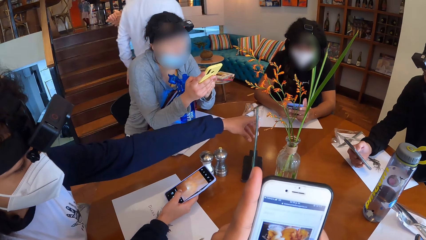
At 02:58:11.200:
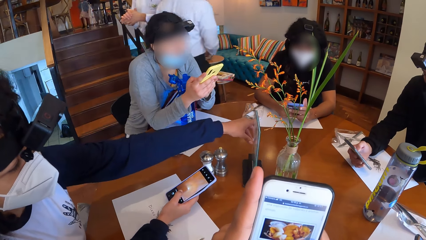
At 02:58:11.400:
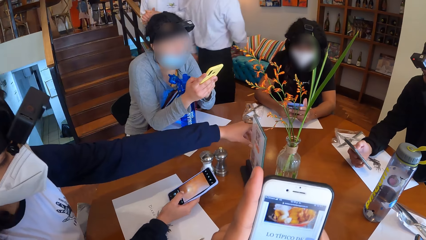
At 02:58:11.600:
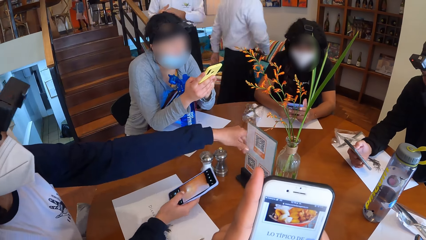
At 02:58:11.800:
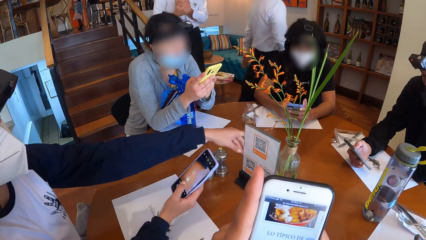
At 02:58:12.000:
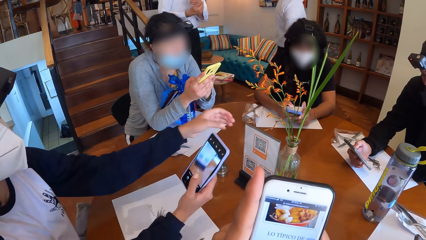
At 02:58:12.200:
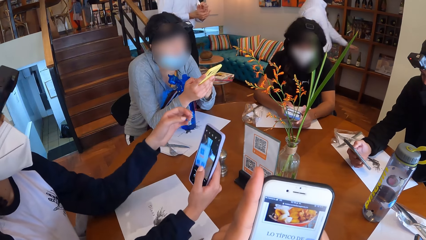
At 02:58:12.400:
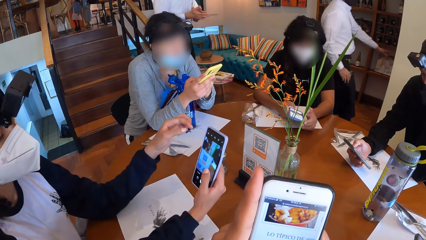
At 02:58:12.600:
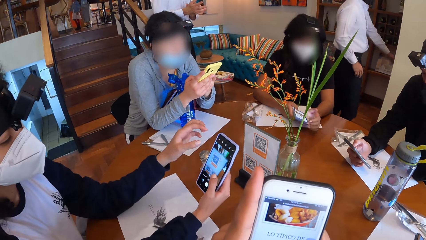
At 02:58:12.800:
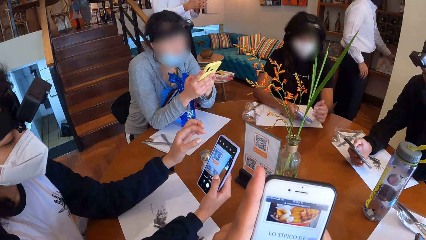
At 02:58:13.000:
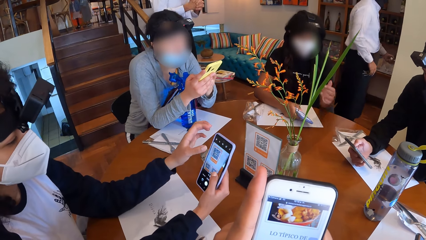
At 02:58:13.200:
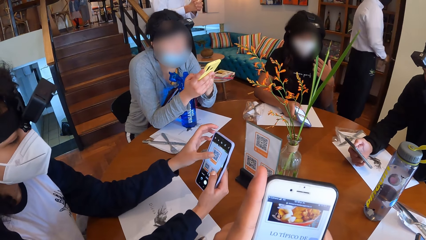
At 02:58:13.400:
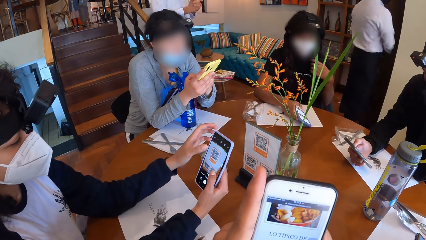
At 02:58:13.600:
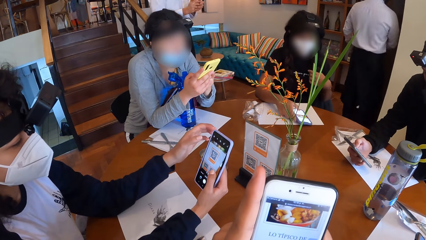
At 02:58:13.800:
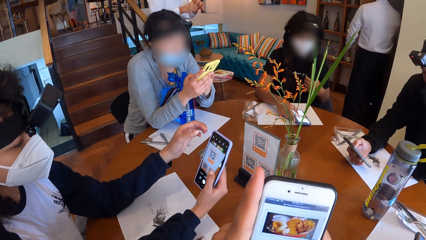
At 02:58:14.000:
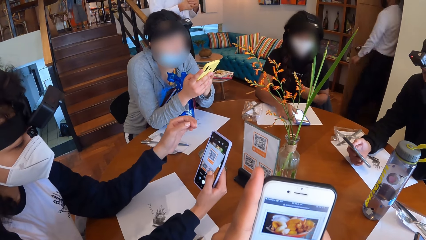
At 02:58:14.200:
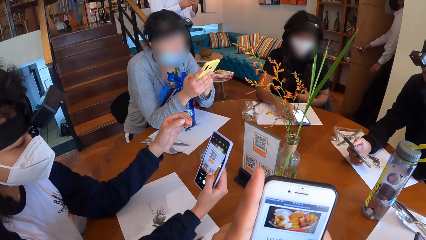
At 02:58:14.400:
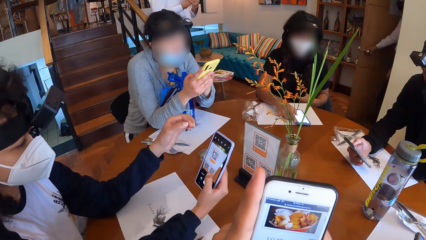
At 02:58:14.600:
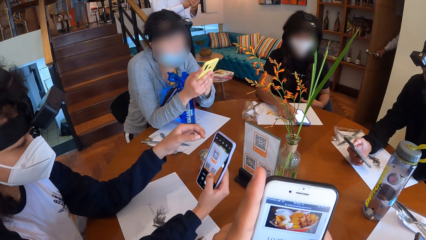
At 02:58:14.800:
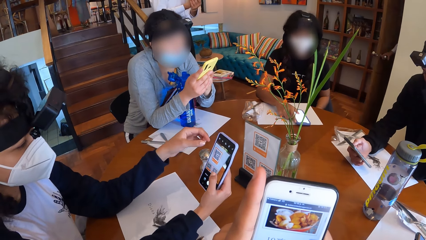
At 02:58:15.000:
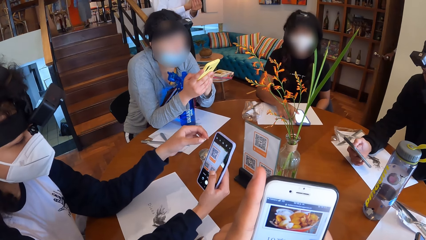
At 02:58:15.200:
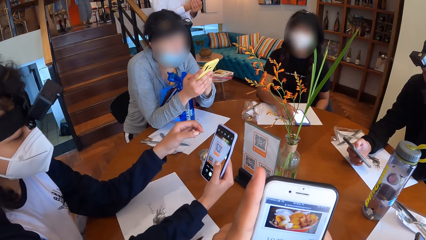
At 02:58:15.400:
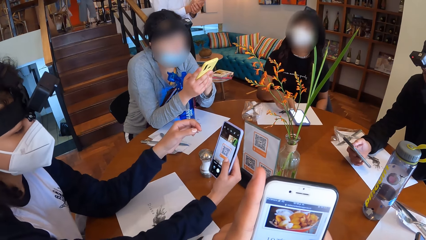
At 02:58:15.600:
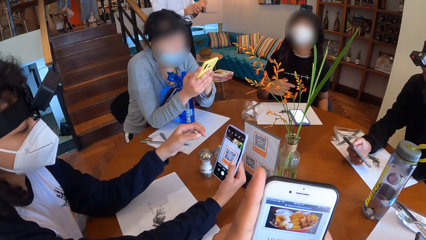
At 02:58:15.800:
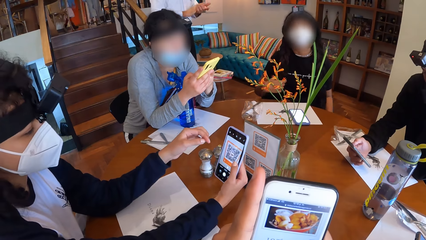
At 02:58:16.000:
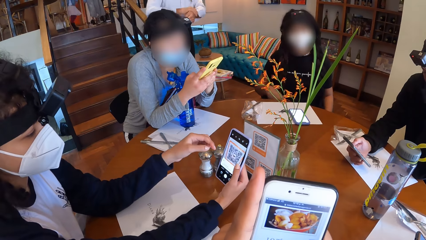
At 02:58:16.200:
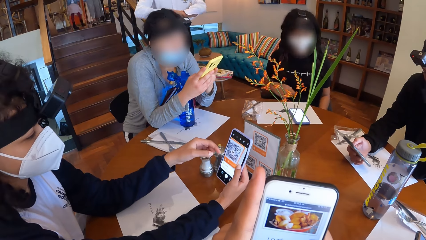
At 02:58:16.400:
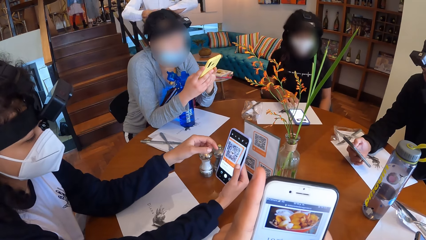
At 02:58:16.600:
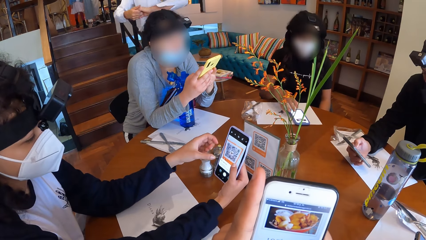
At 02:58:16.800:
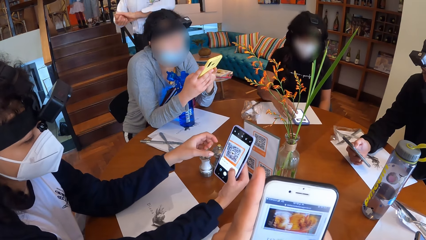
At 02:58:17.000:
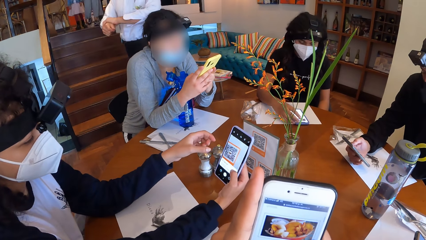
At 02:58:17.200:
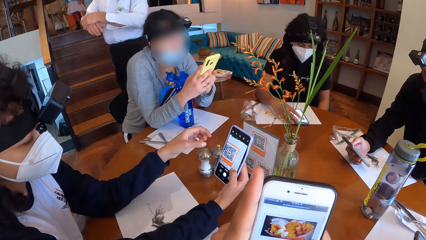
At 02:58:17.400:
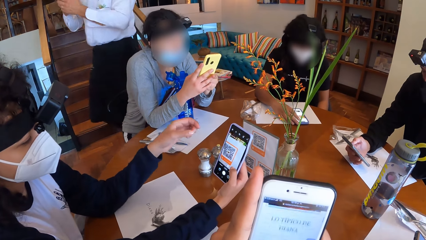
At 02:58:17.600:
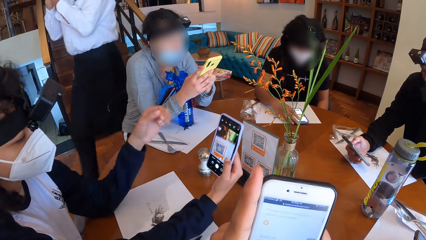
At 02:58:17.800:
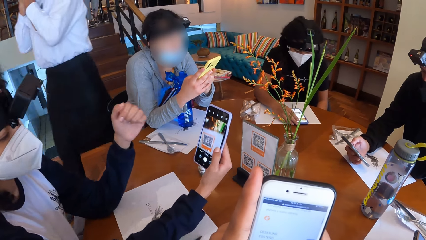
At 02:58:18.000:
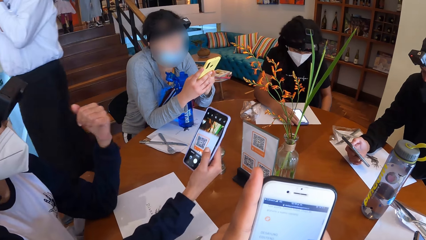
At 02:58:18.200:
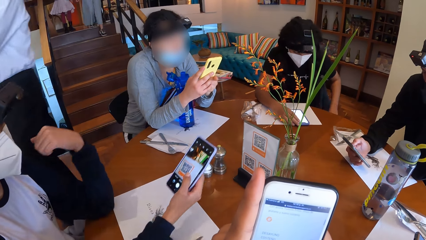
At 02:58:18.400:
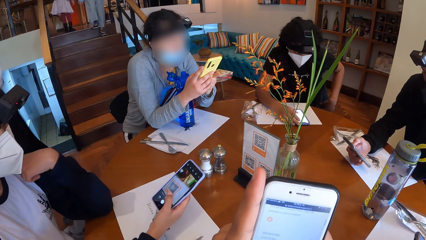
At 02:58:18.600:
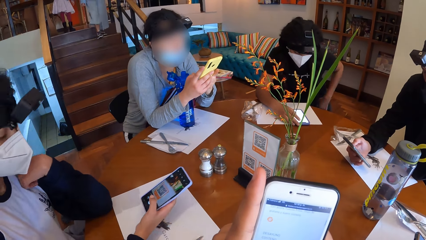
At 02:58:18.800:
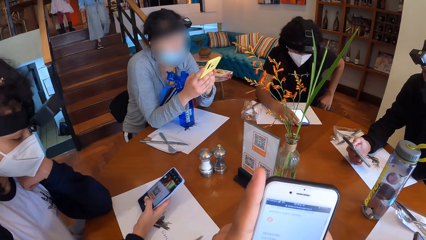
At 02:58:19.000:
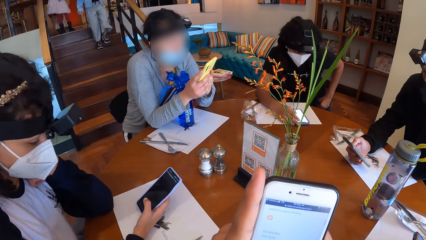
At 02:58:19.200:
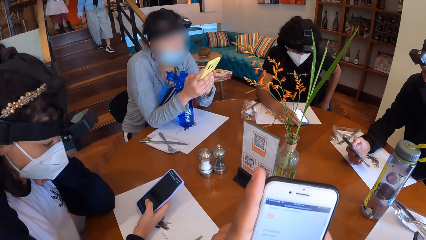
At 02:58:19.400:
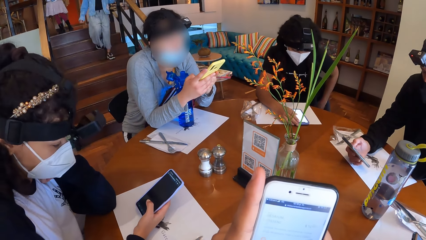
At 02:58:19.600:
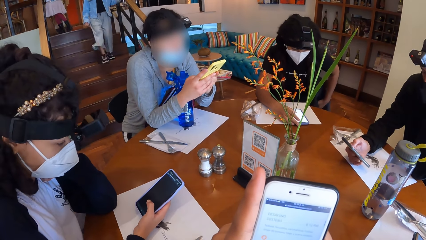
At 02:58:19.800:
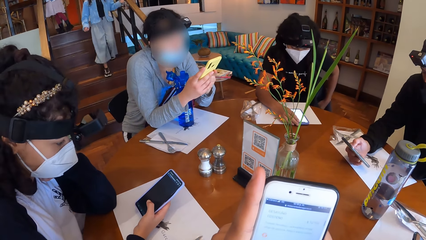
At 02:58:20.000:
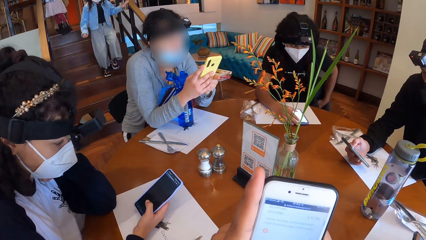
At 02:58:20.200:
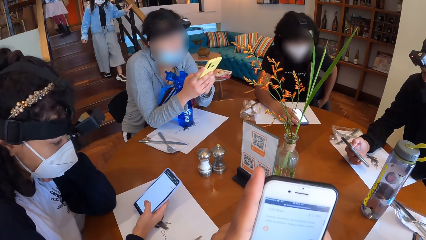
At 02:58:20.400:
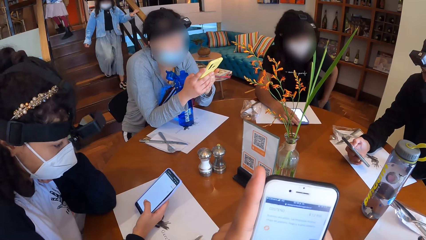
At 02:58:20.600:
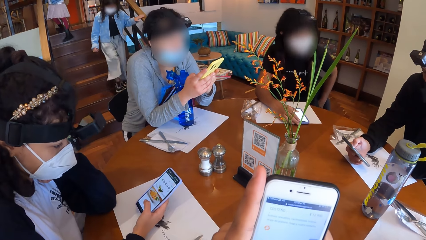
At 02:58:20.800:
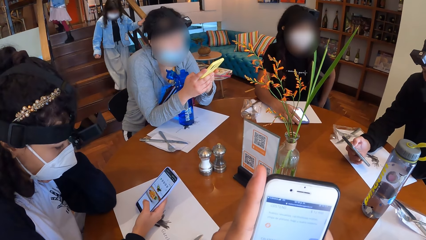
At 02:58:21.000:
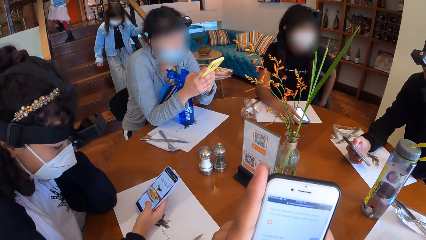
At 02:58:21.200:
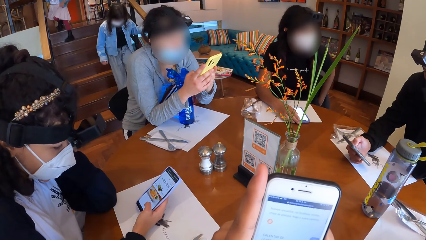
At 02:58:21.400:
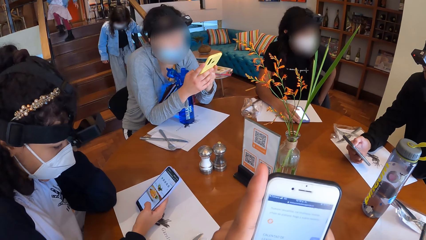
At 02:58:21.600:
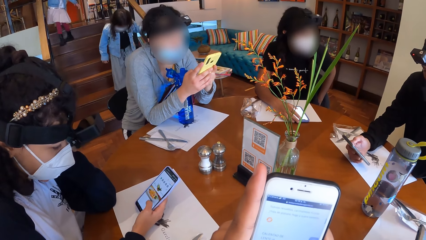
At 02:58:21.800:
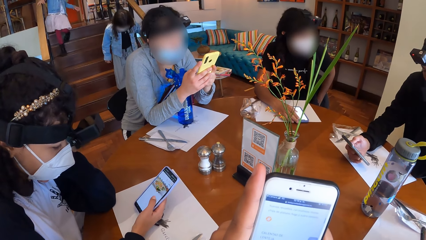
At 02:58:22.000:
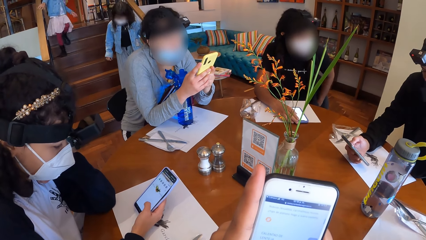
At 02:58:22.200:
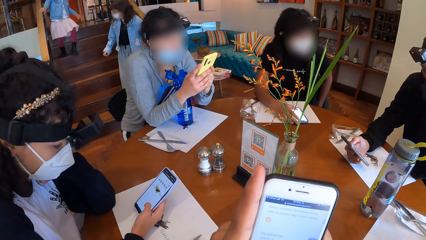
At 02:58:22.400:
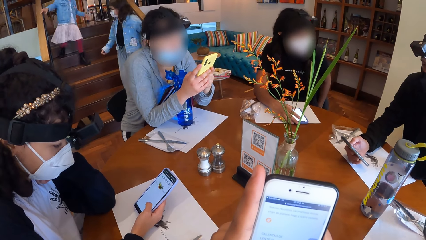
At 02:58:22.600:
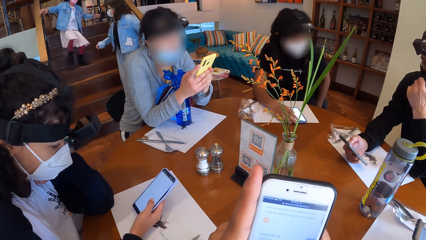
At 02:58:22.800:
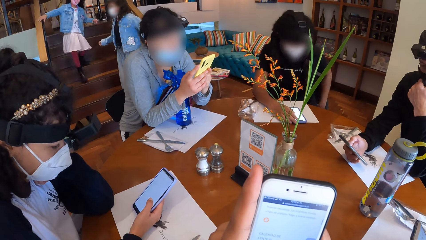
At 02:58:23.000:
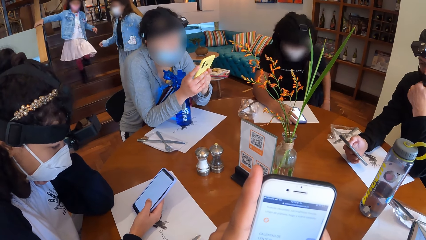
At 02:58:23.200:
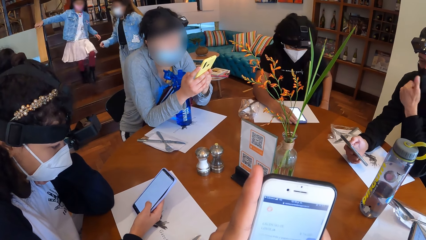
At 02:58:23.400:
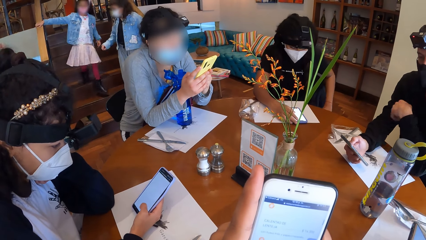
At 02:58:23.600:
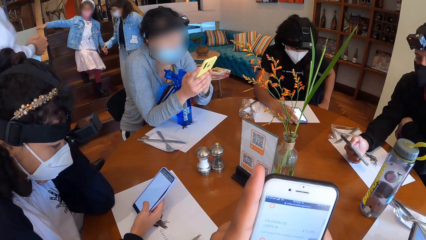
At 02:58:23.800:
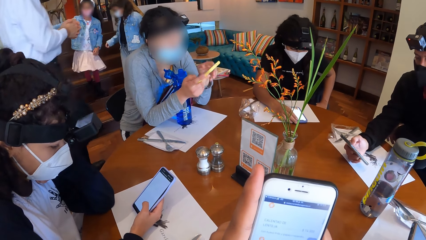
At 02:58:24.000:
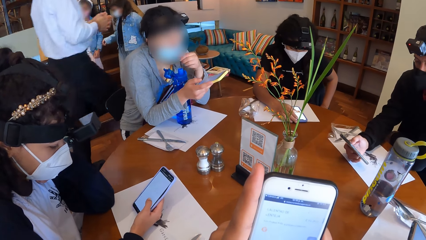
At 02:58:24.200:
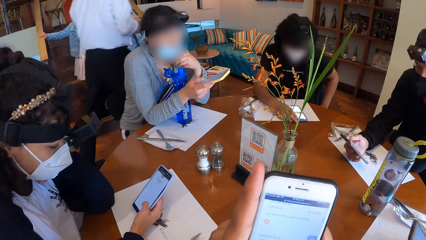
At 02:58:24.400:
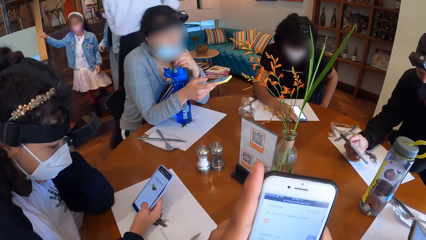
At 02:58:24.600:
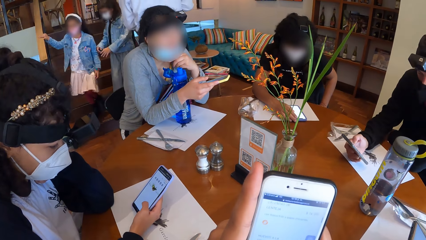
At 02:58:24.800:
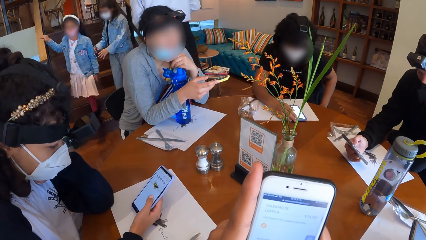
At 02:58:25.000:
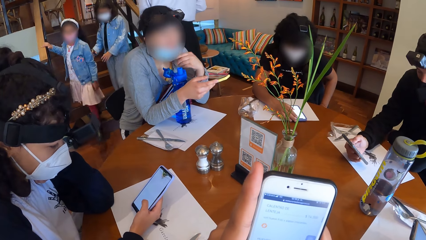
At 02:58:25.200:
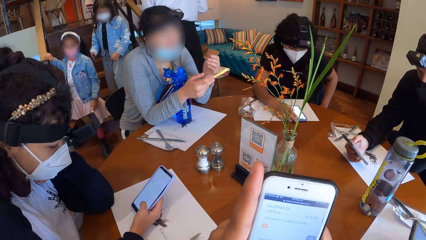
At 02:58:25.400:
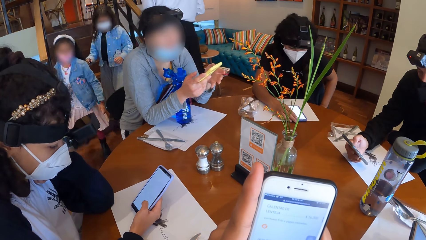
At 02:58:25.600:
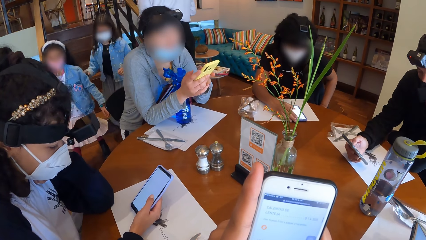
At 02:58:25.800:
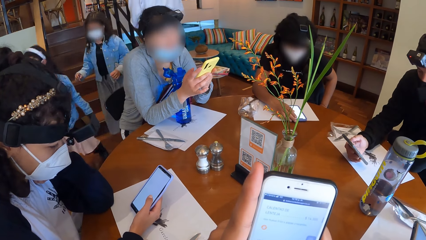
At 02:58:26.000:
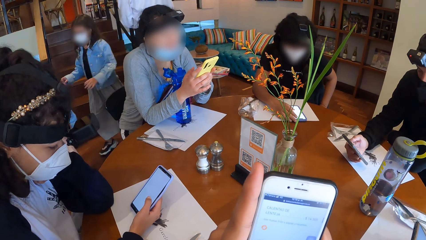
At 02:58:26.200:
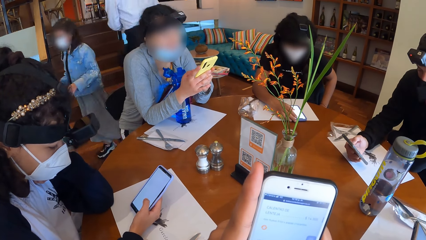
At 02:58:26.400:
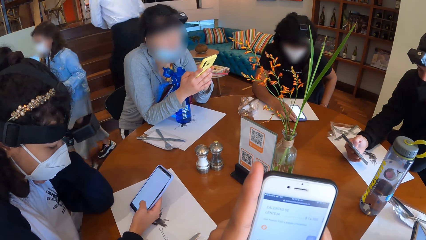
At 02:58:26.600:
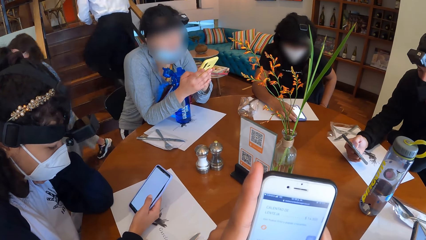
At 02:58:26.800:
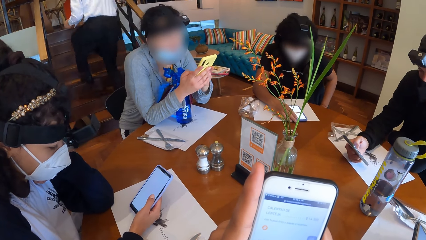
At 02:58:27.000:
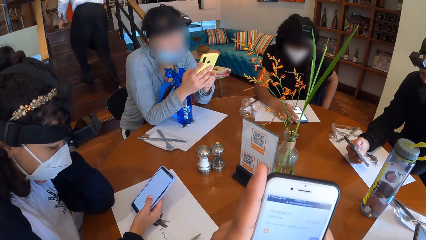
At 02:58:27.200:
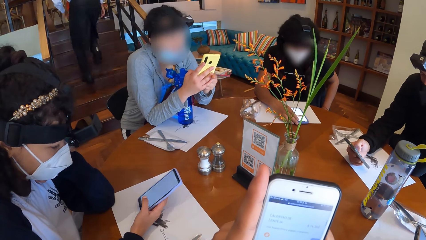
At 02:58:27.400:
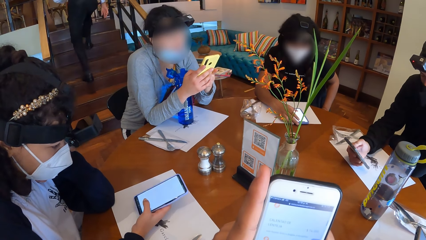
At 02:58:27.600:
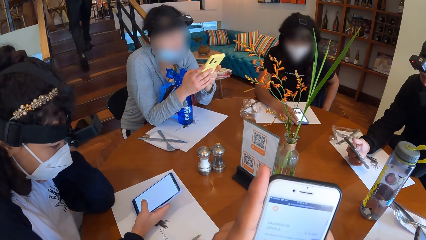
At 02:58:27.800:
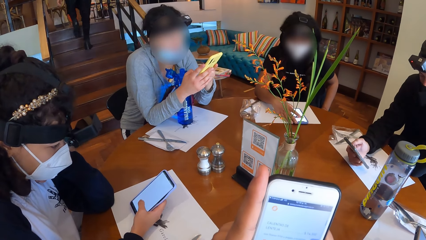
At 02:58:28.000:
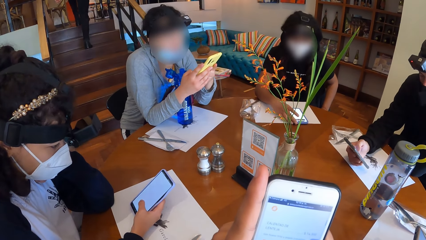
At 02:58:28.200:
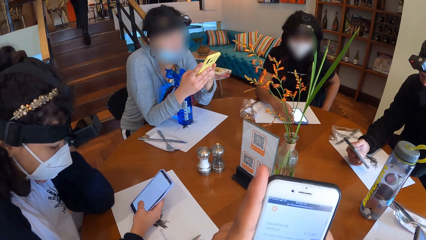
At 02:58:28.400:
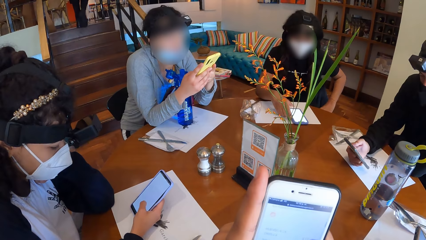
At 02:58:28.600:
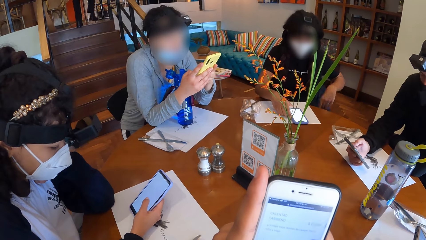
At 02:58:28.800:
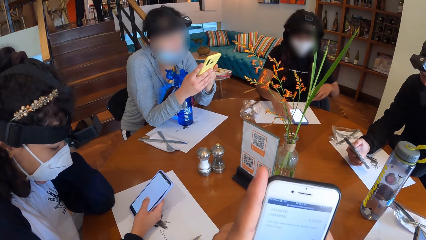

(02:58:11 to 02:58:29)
A woman places the phone in her hands on the table. Another woman scans the food menu with the phone in her right hand. The first woman touches her hair with her left hand. A waiter rubs his hands. The first woman operates the phone with her right hand. The second woman places her left hand on her shoulder. The second woman operates the phone in her right hand. A man adjusts his nose mask with his left hand. A third woman moves the nose mask with her right hand. The third woman operates the phone with both hands. The waiter climbs the stairs.
